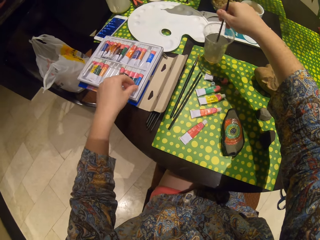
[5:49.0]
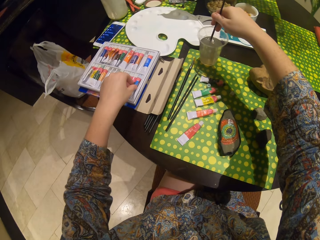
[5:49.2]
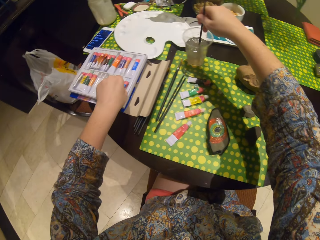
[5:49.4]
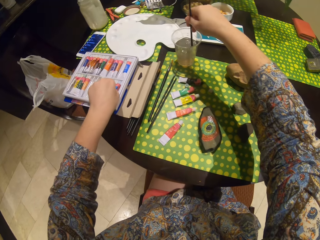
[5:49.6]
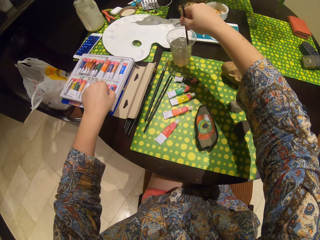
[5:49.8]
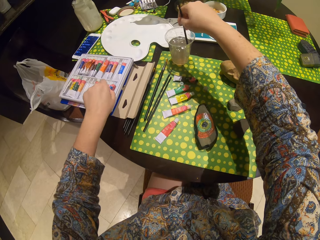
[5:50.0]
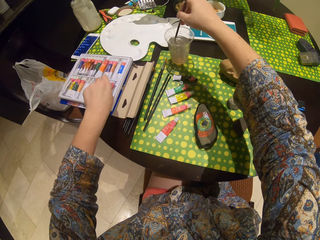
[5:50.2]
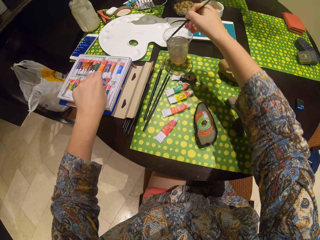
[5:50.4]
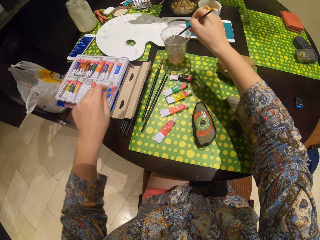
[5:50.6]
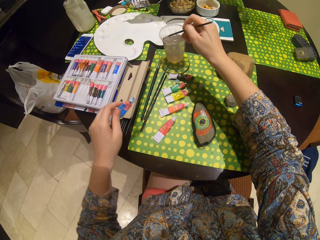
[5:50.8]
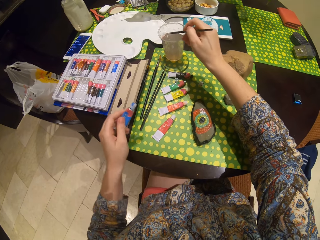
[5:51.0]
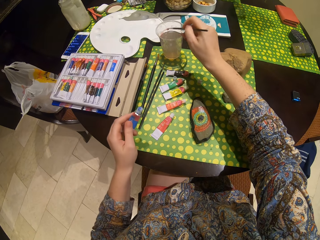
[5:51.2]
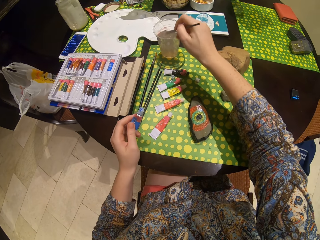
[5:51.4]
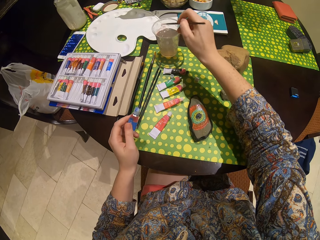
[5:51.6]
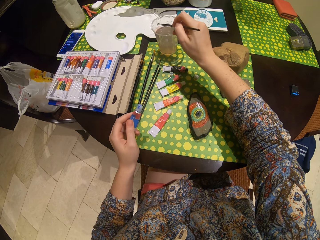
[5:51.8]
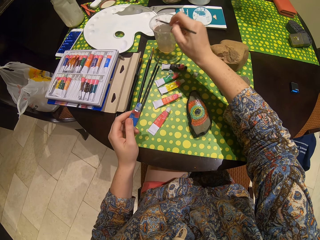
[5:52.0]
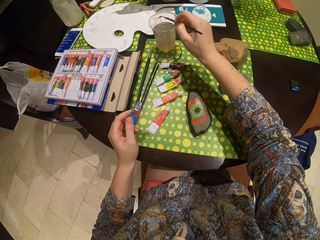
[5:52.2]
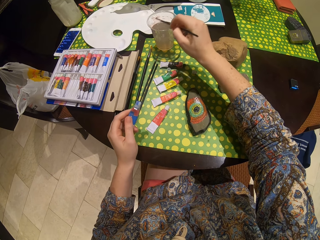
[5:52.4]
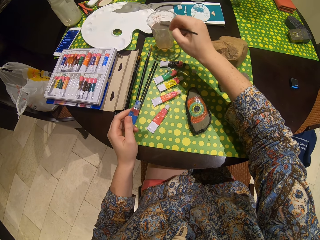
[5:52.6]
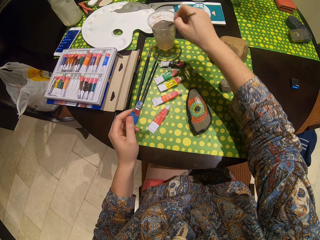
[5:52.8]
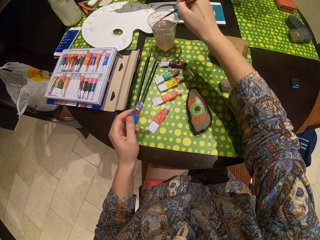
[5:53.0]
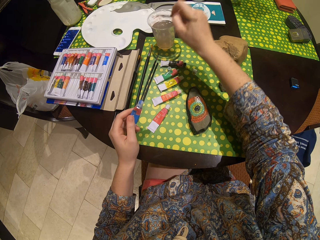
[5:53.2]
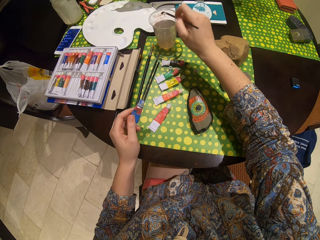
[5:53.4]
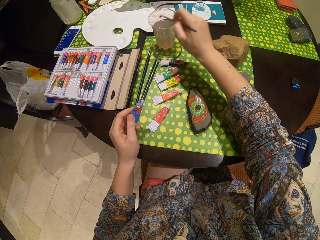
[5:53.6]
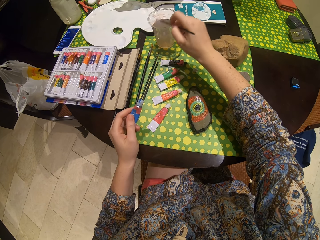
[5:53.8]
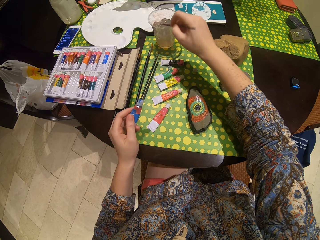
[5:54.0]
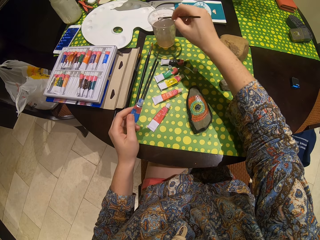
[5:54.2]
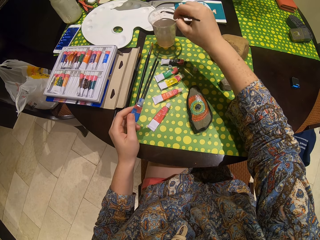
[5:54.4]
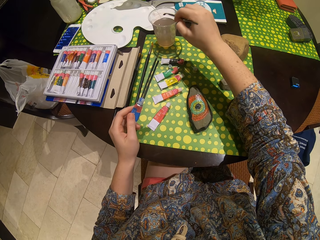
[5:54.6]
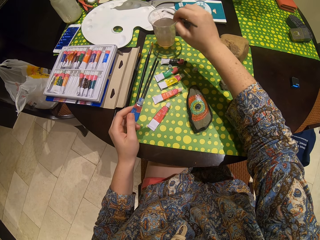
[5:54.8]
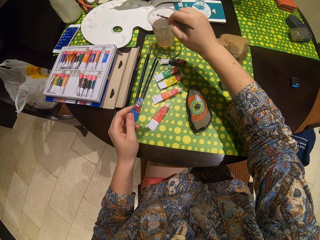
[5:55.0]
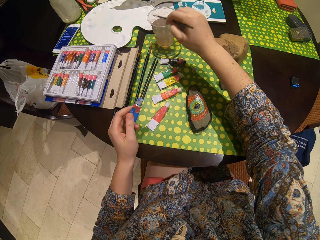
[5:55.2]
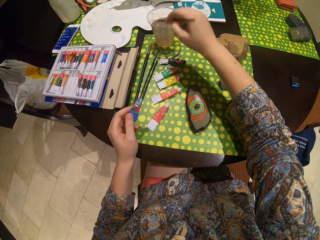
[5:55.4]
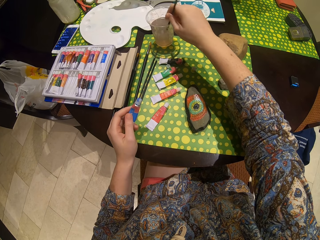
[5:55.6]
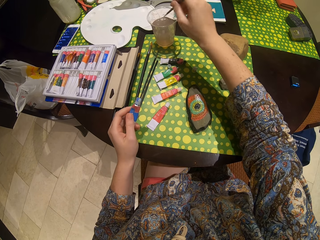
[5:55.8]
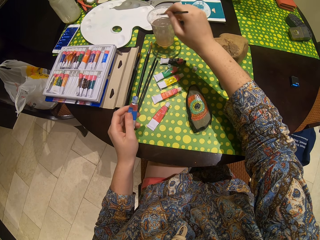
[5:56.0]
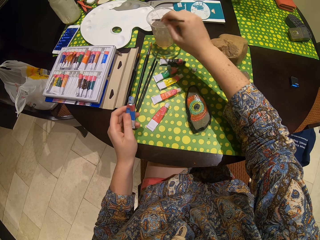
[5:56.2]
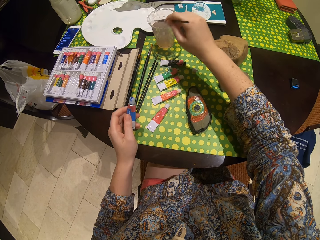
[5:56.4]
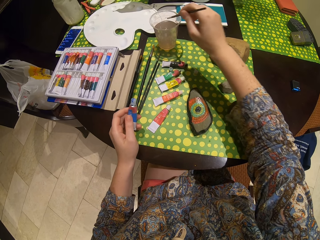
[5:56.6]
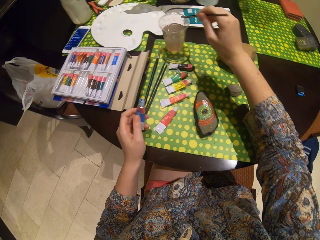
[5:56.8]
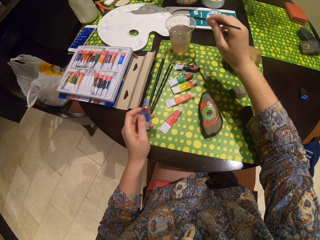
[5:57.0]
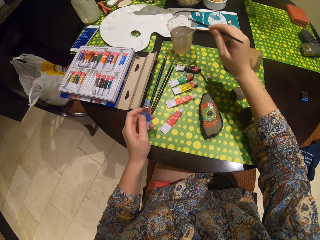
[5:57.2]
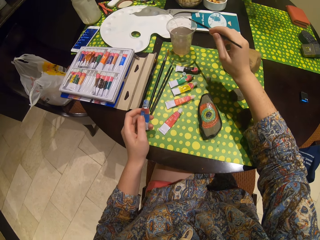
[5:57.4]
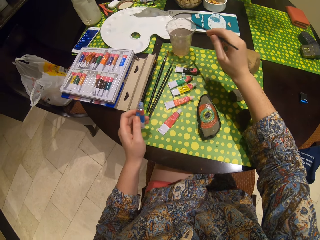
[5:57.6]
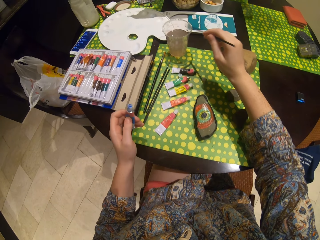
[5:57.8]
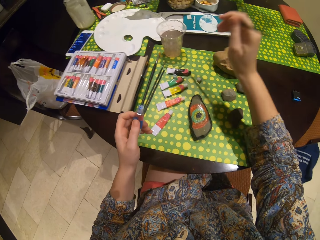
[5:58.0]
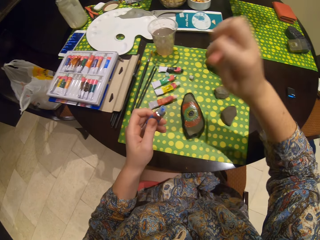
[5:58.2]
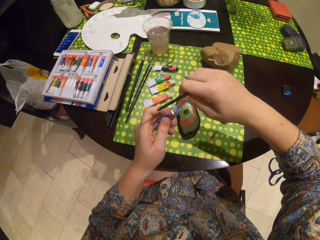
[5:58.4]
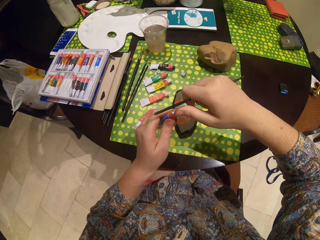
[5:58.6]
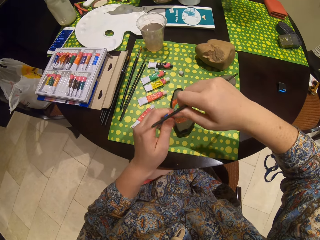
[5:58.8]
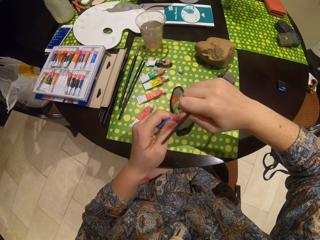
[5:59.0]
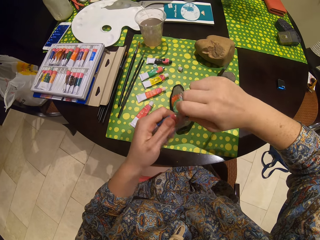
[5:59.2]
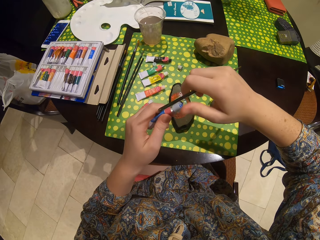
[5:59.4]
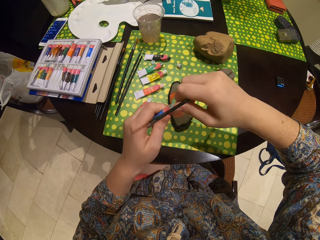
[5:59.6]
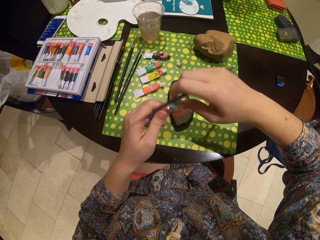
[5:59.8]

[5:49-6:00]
The camera wearer dips a paint brush or pen in a tin of something. They pick another paint. They shake the brush. They hit the pen in the glass. They open the paint.

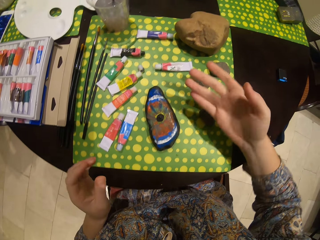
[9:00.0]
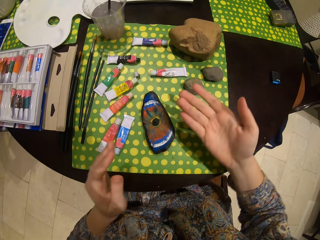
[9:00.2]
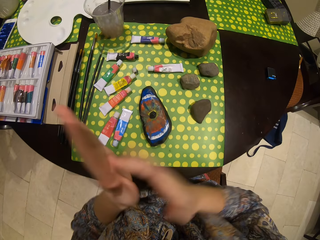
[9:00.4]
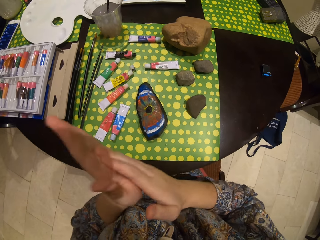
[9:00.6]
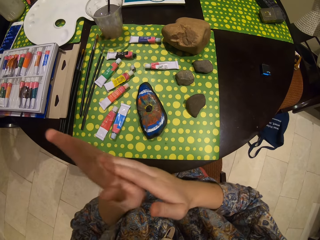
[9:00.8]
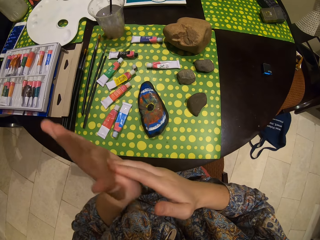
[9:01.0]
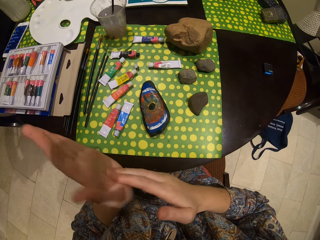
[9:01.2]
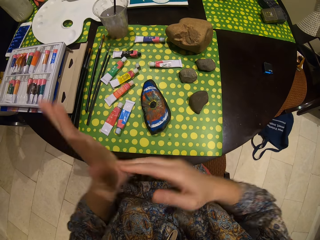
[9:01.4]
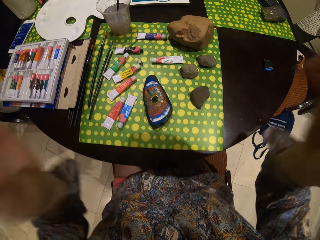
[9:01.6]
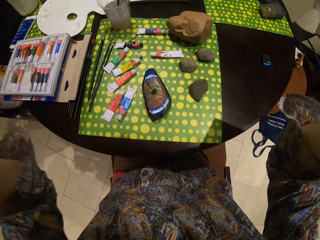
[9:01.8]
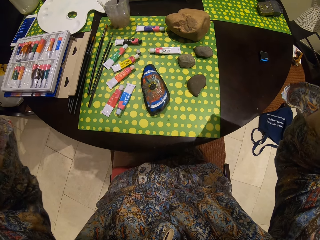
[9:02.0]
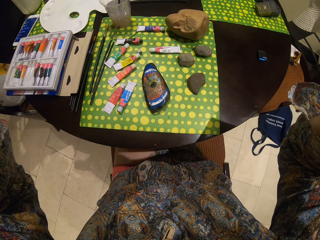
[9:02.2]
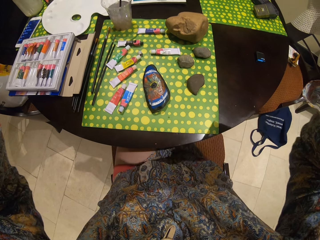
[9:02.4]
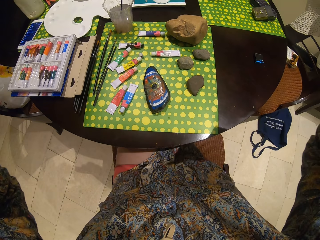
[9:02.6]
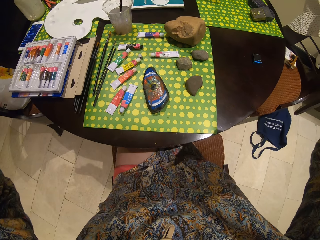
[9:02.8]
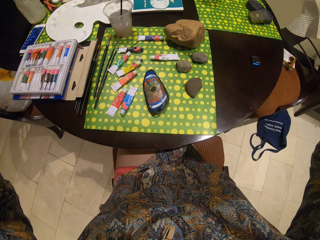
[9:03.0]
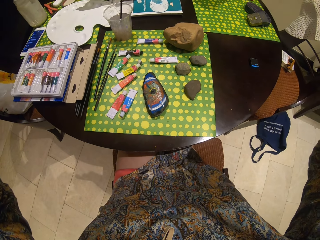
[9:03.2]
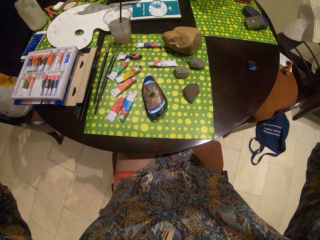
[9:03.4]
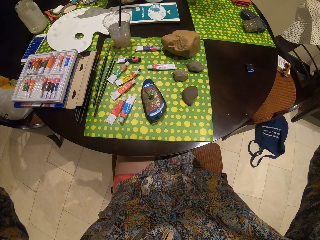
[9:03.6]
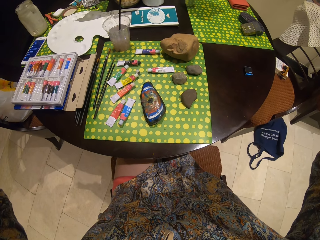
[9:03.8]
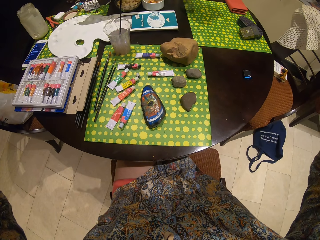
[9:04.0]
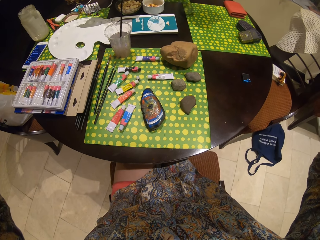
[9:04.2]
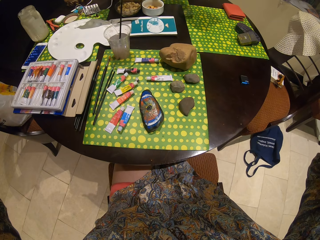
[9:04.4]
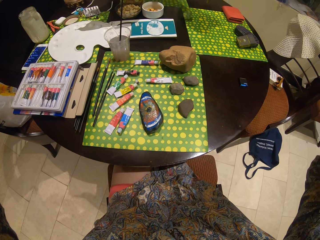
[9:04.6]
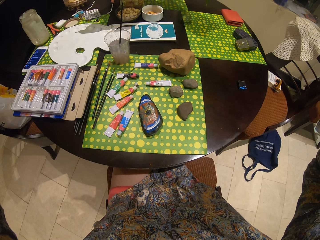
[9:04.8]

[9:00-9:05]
The camera wearer rubs the palm. They wipe the hands. They fix the camera.
